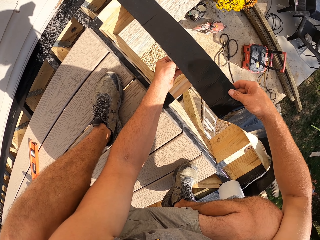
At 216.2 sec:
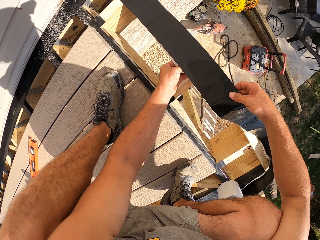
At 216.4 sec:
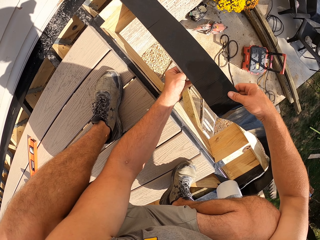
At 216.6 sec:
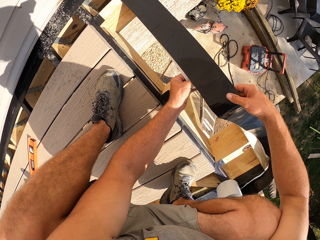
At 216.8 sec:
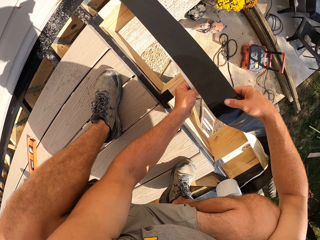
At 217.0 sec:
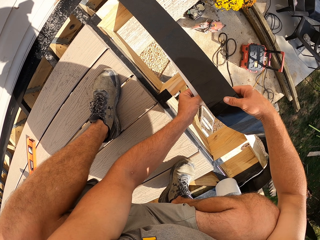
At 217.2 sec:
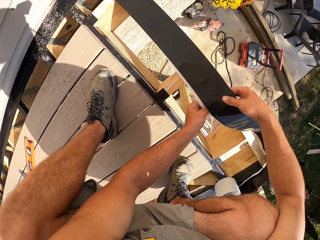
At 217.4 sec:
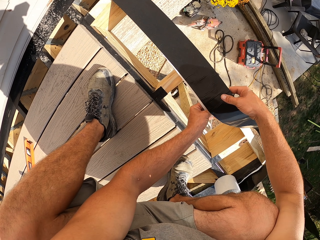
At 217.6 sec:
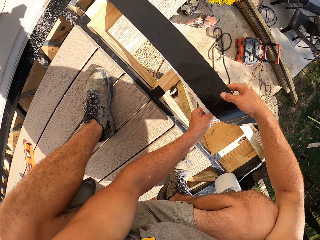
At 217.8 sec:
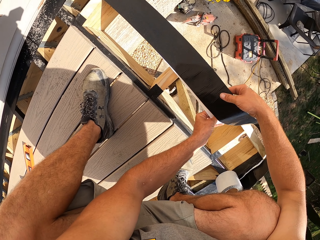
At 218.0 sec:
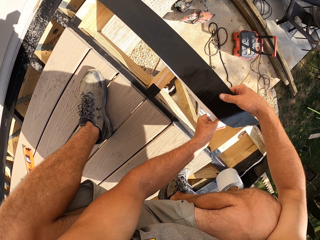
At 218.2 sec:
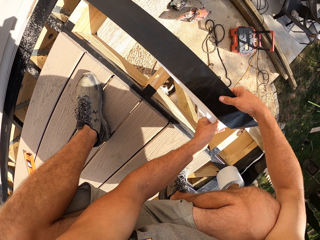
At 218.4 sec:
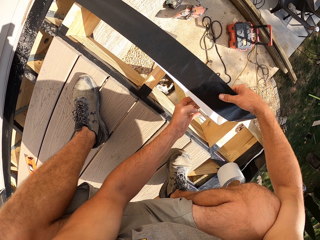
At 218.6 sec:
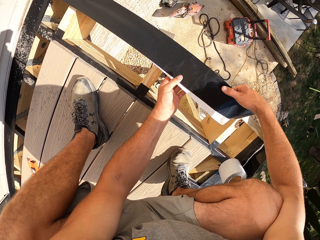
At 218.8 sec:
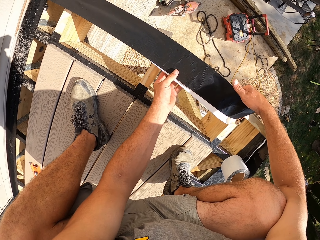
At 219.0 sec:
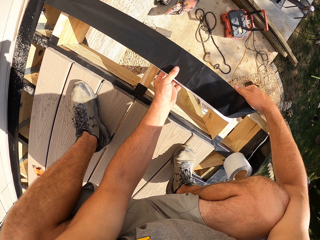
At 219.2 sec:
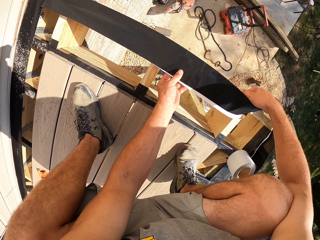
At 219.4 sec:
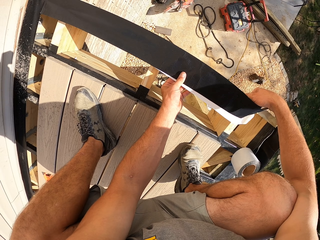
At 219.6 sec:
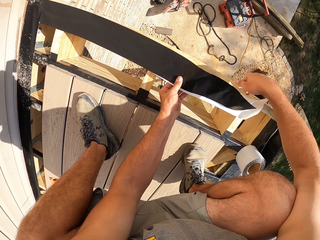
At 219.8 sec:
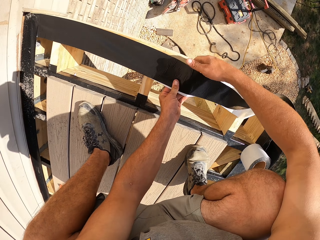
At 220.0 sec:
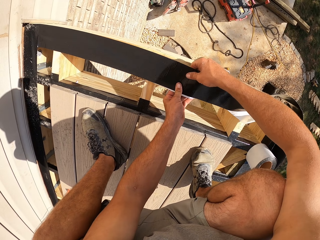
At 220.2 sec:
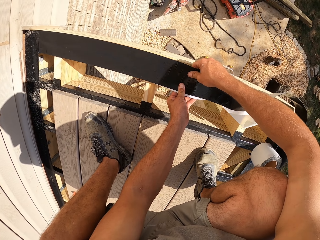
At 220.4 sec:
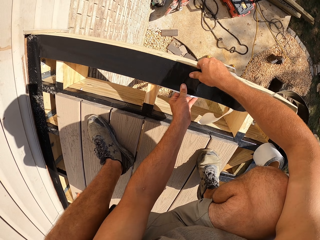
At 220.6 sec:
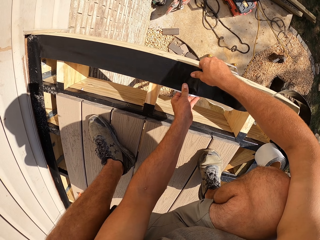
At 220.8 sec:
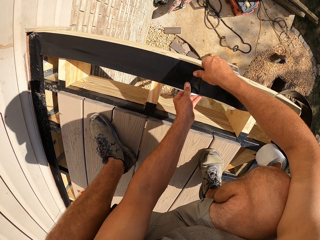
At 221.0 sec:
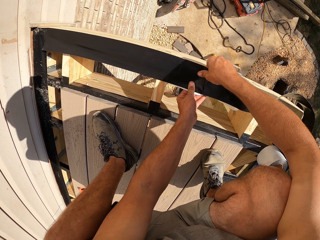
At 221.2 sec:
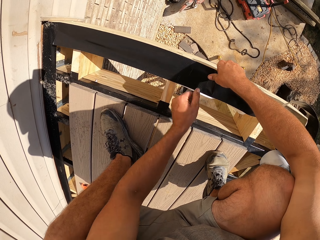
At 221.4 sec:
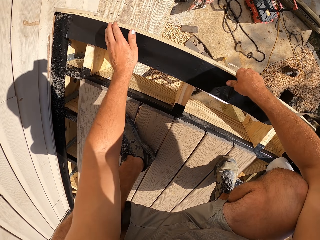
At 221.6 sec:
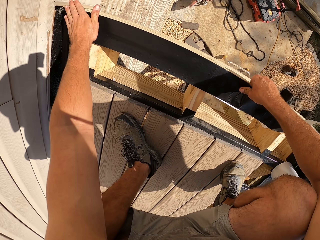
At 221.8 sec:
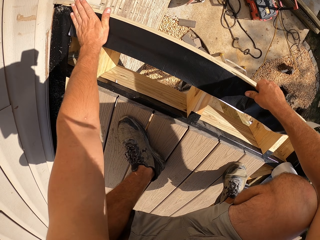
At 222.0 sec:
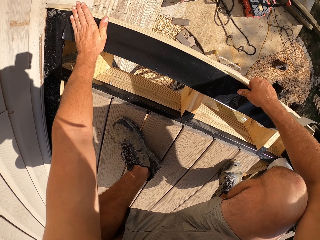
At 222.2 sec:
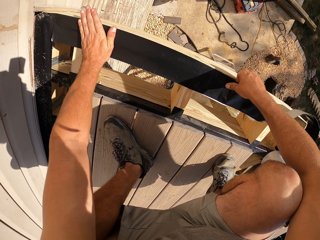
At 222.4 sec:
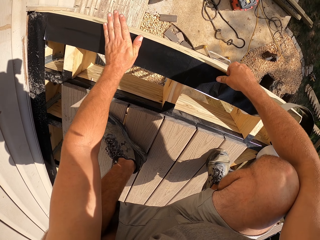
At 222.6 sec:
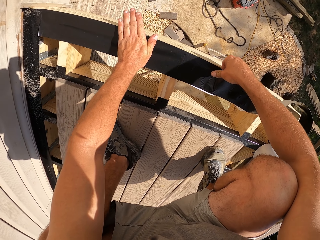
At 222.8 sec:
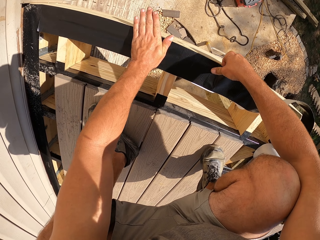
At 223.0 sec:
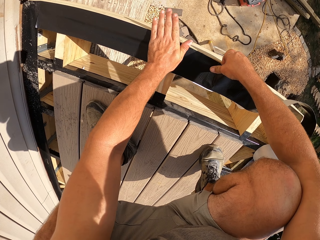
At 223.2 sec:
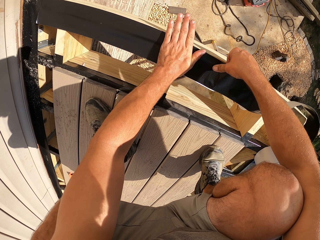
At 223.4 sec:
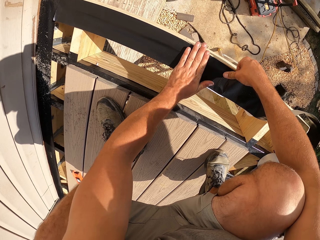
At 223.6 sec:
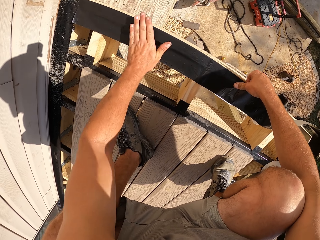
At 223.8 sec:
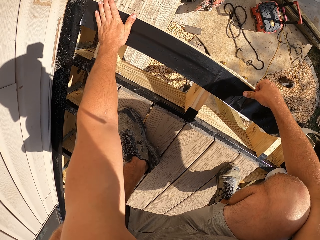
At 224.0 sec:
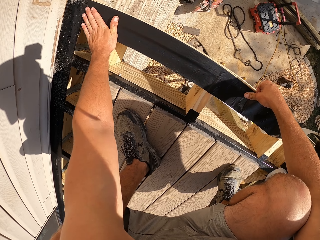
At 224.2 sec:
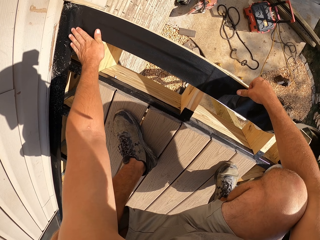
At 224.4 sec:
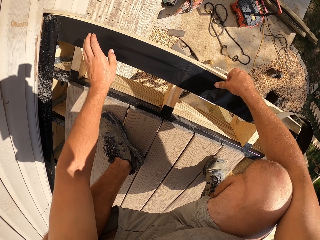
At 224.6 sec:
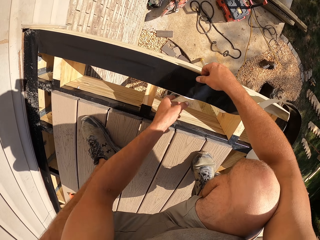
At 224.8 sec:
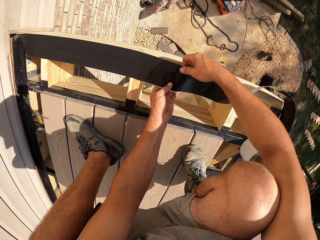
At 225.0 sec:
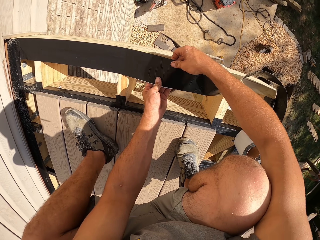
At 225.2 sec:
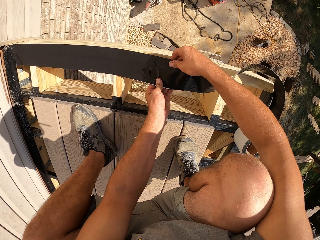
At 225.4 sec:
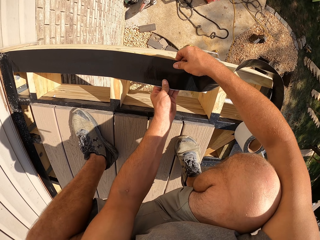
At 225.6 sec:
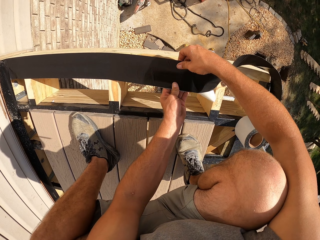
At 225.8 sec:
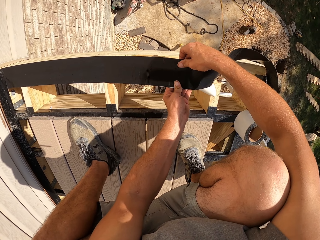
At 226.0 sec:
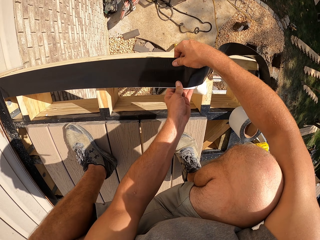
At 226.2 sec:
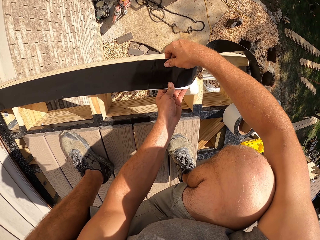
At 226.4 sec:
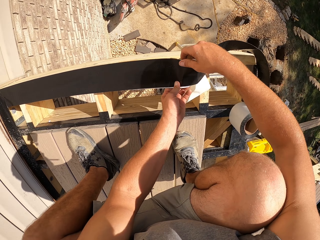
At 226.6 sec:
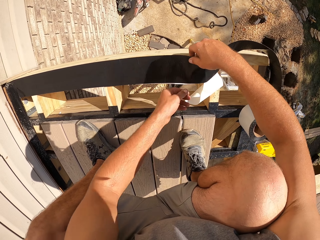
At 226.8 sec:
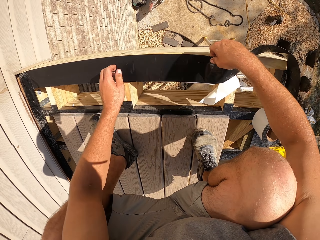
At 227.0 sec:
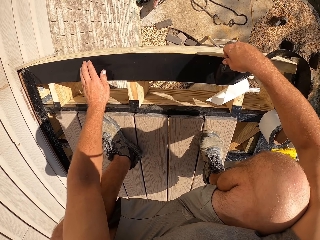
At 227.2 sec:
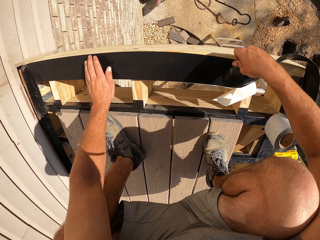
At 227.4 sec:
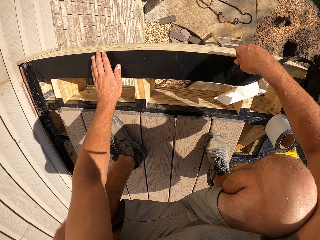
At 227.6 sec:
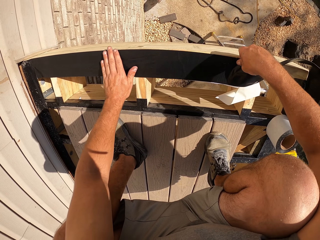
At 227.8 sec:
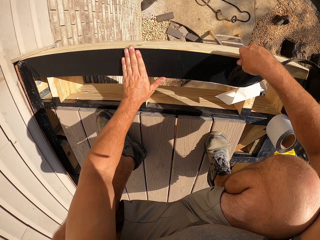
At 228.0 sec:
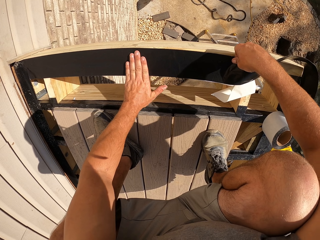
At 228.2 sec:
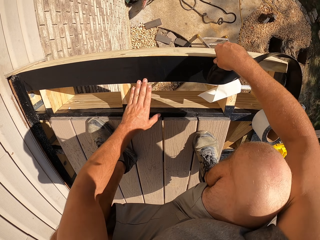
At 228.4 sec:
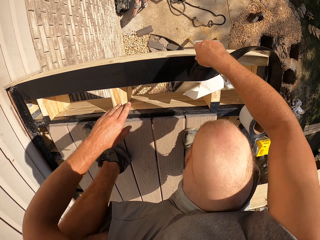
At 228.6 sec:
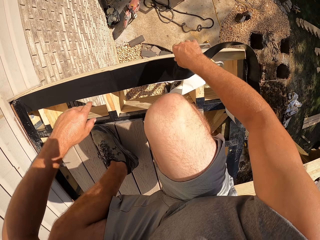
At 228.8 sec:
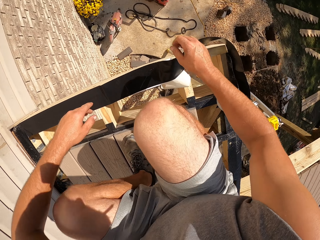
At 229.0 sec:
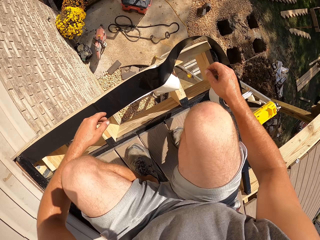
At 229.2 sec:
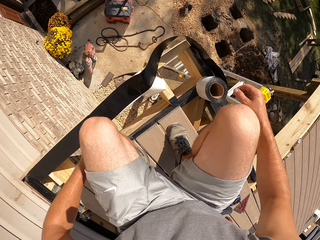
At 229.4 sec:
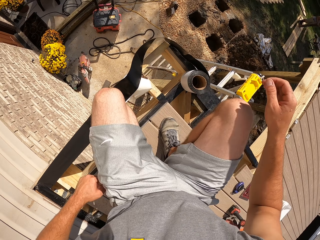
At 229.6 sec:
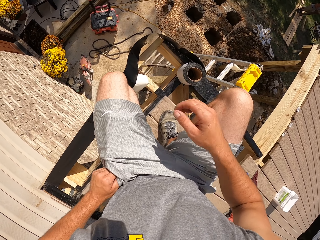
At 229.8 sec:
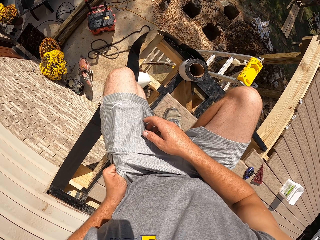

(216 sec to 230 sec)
The camera wearer removes a paper on the tape. They tape the timber. They remove the paper on the tape. They tape the timber.

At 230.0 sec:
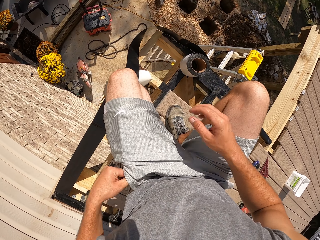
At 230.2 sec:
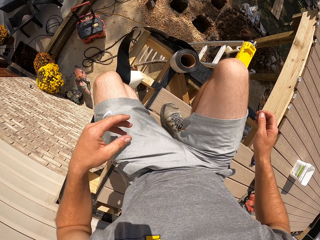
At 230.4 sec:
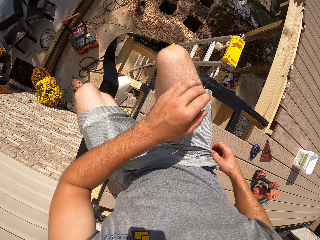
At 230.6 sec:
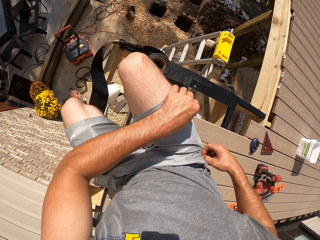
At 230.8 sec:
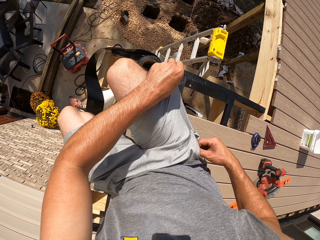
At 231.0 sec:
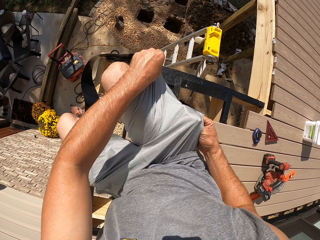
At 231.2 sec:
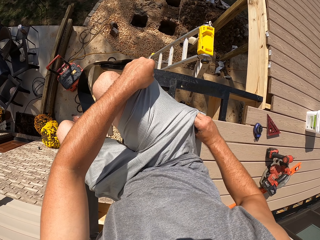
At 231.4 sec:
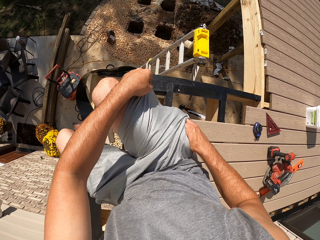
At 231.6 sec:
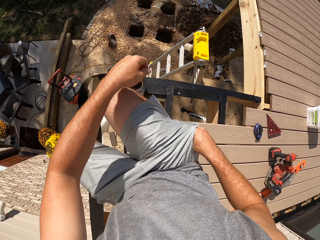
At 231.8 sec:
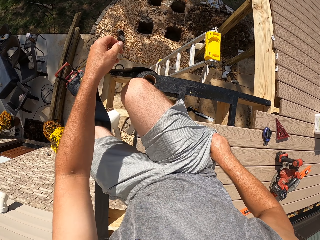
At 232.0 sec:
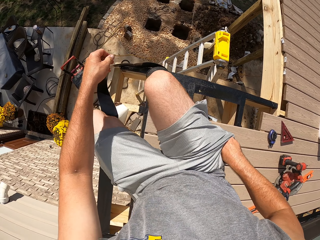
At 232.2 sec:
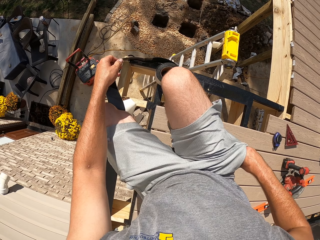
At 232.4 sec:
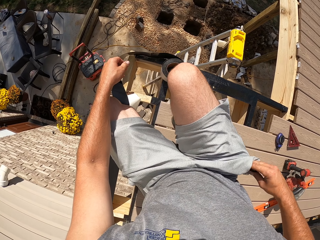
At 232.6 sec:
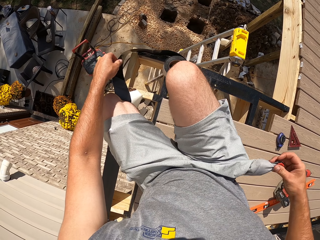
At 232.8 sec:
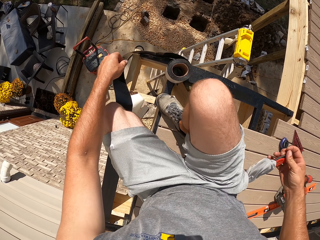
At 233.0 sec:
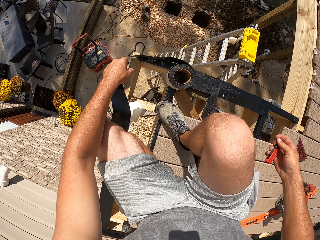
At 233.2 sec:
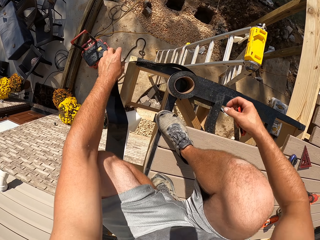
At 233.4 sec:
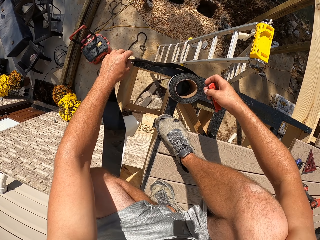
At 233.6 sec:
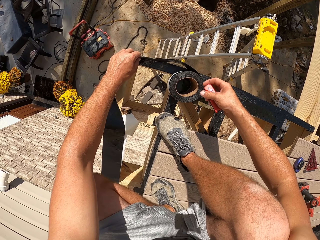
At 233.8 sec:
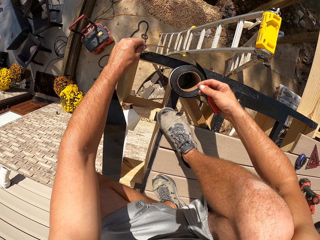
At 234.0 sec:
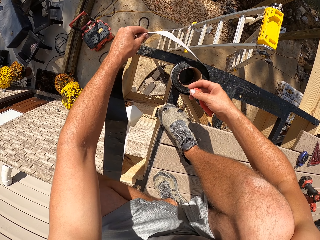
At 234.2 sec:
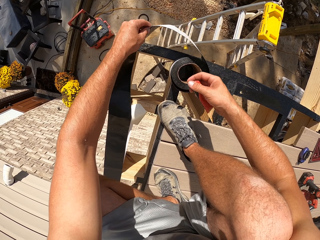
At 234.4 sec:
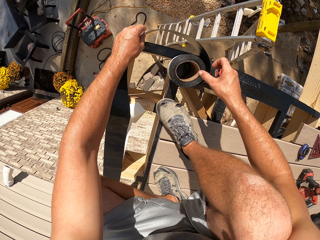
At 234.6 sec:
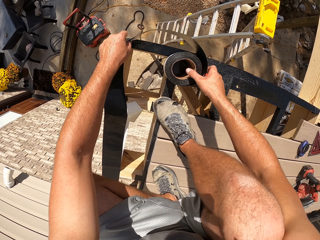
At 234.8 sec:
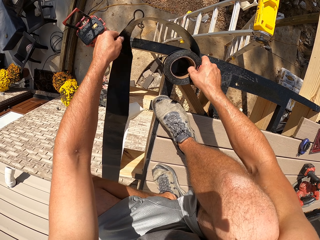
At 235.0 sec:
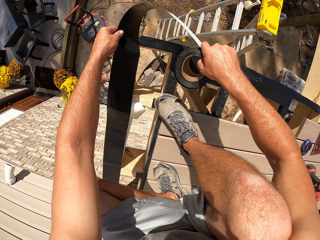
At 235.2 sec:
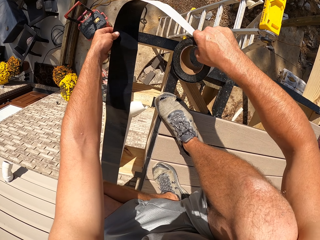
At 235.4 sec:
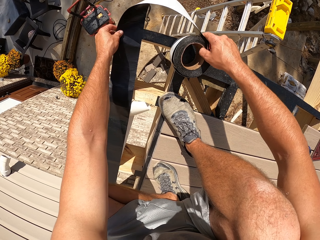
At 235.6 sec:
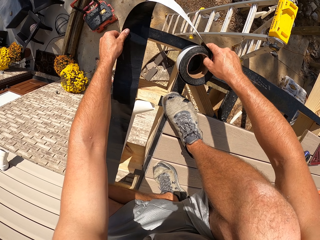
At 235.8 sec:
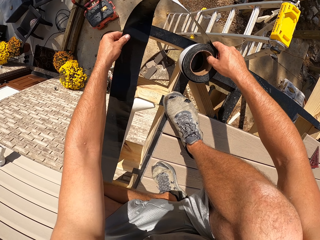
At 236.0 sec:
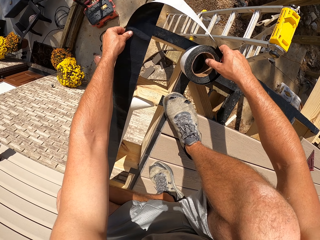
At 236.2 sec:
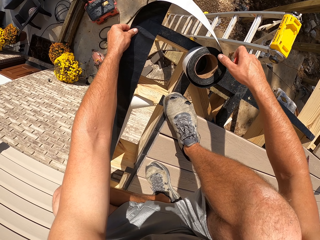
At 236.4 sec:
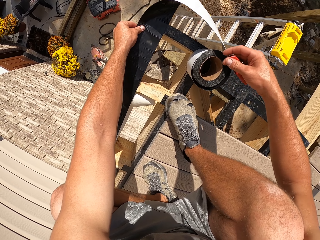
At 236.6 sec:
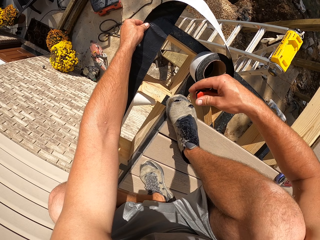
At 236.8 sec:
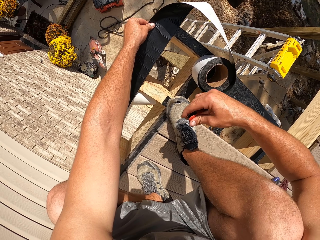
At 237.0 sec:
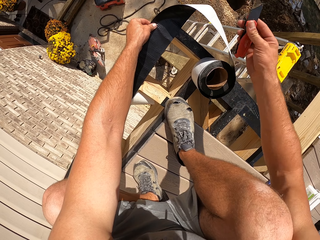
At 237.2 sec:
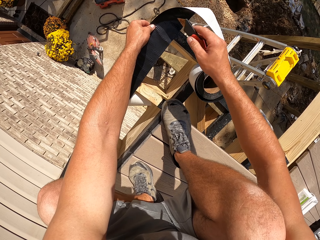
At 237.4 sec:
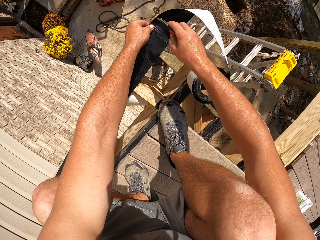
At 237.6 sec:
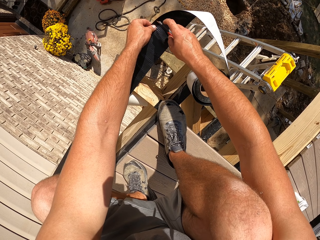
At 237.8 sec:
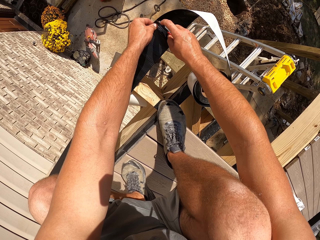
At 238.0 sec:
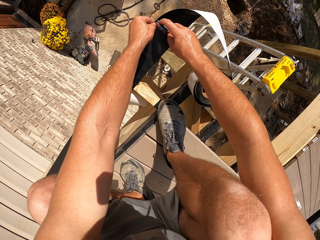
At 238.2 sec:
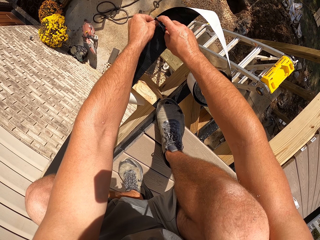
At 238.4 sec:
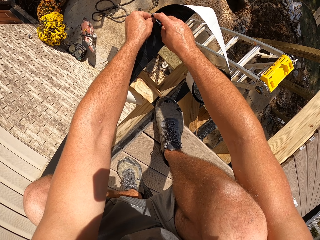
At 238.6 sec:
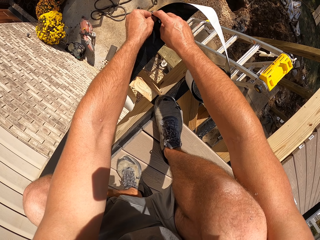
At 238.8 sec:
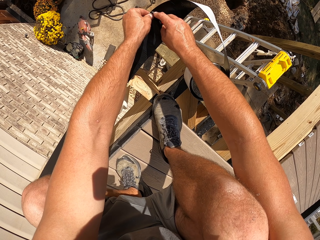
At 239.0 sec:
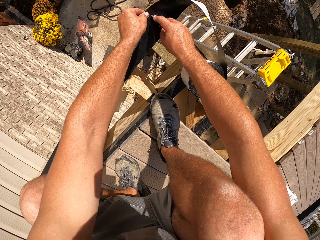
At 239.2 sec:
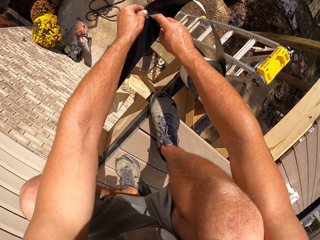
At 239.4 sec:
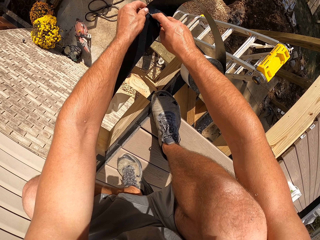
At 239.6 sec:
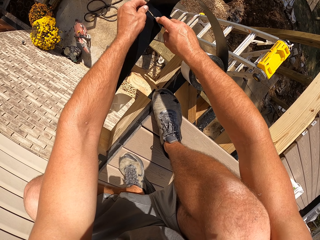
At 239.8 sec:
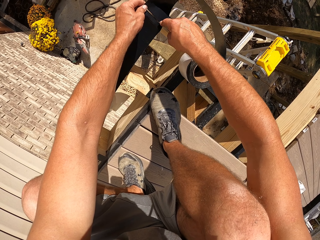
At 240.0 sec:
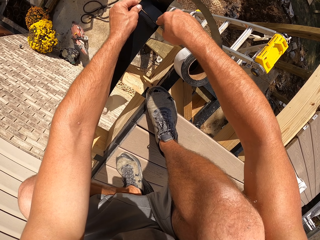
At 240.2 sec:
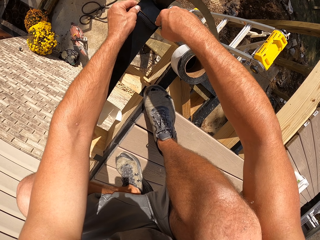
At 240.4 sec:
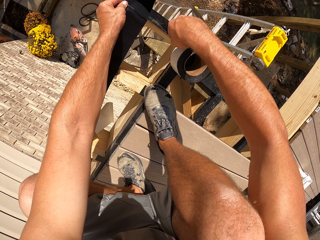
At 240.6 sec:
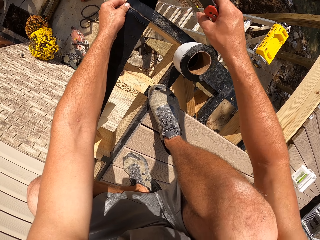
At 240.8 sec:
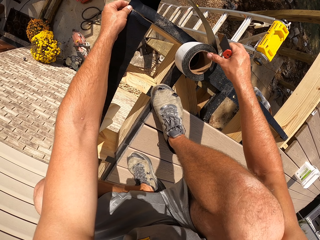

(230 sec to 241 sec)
The camera wearer turns. He touches the pocket. He removes a knife from his pocket. He touches the tape. He holds the tape. He cuts the tape with something.
